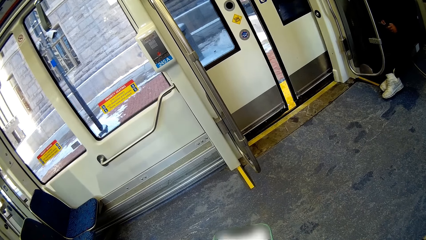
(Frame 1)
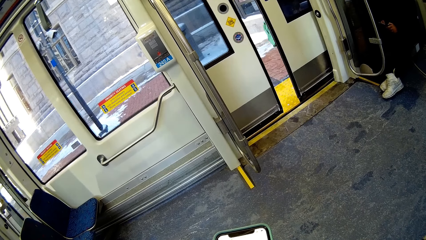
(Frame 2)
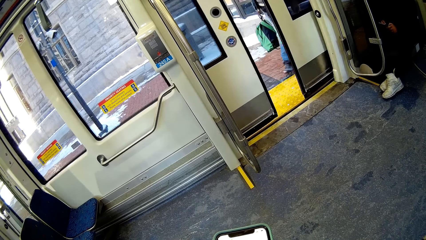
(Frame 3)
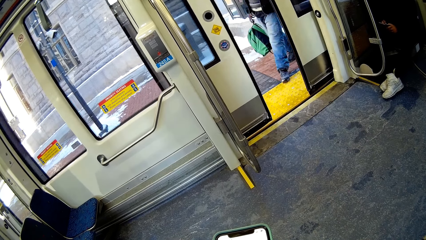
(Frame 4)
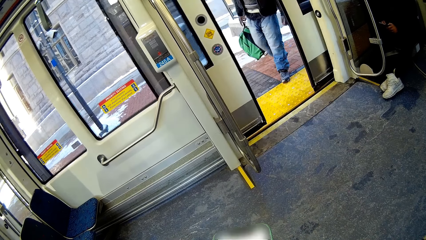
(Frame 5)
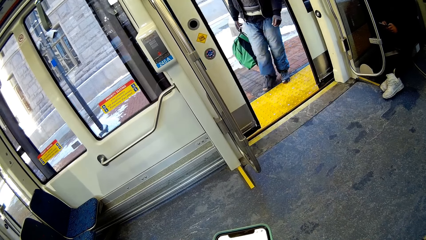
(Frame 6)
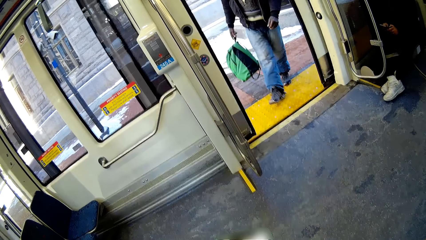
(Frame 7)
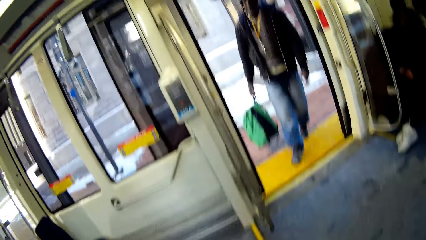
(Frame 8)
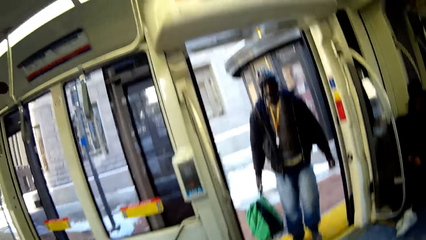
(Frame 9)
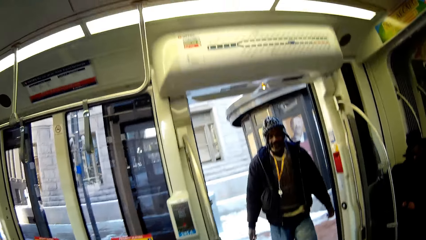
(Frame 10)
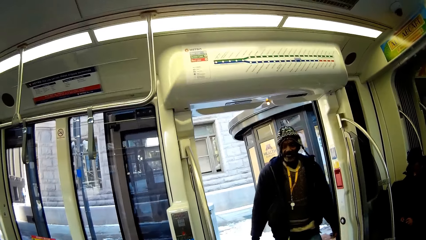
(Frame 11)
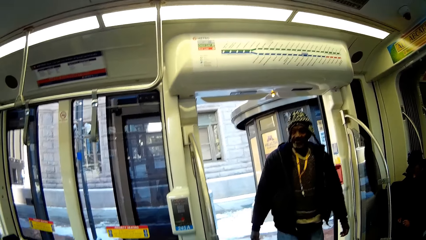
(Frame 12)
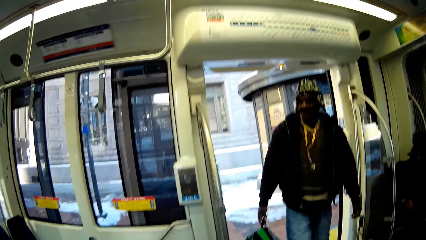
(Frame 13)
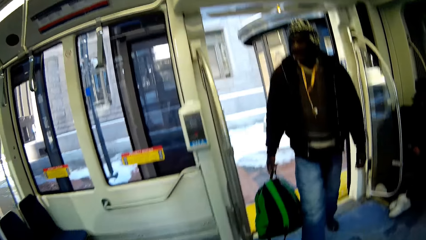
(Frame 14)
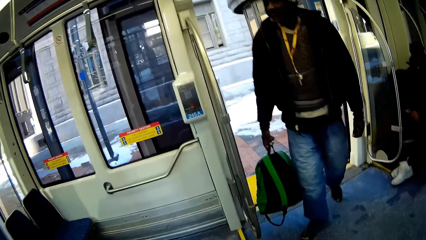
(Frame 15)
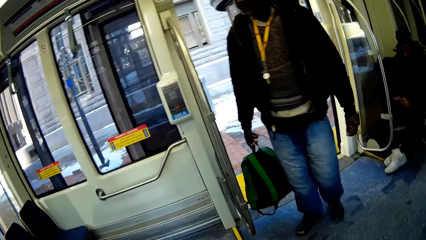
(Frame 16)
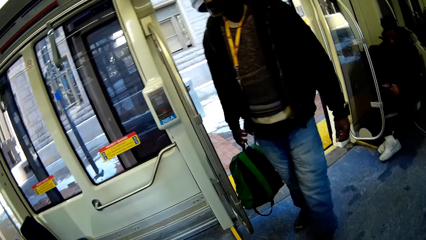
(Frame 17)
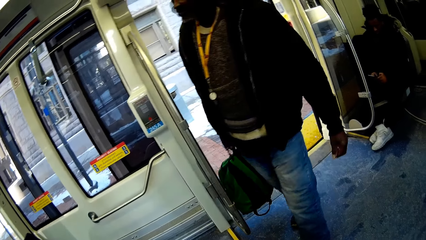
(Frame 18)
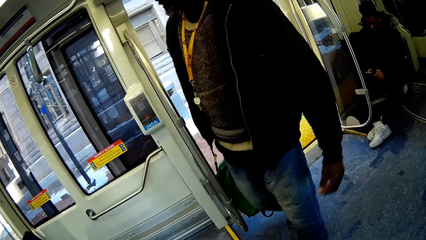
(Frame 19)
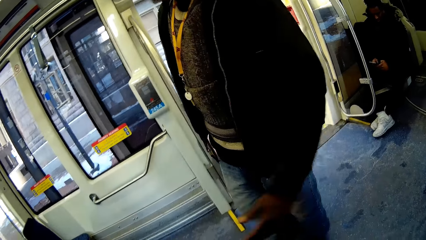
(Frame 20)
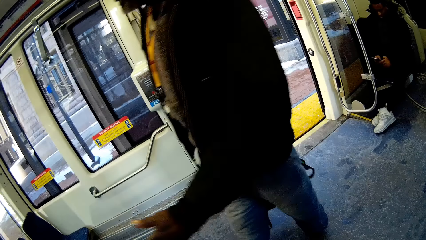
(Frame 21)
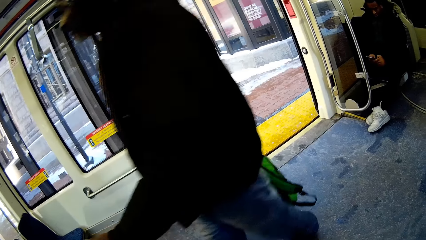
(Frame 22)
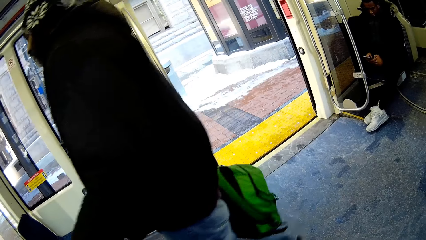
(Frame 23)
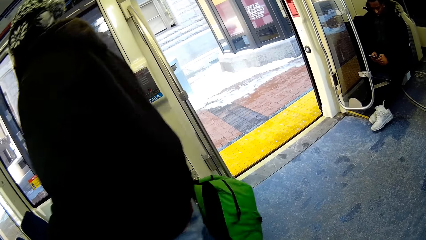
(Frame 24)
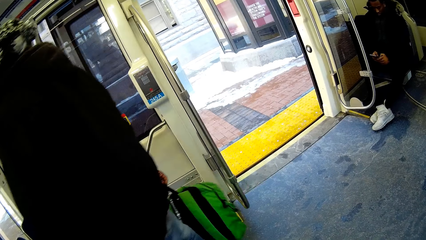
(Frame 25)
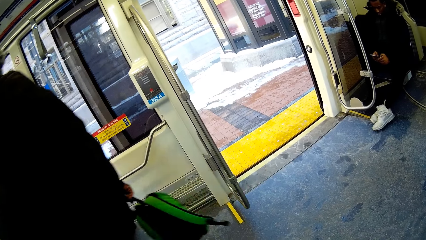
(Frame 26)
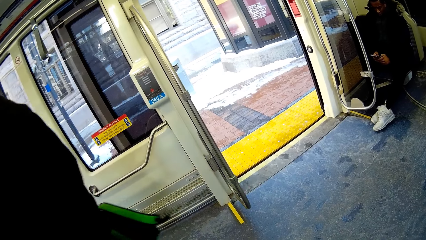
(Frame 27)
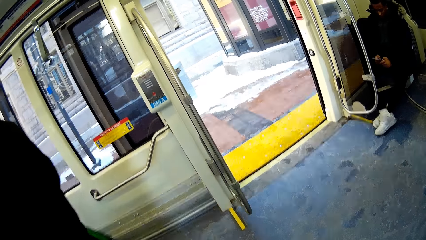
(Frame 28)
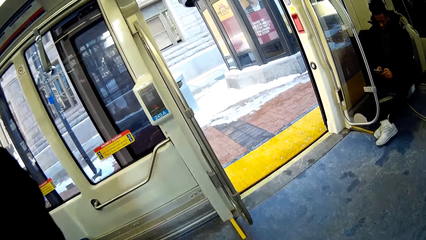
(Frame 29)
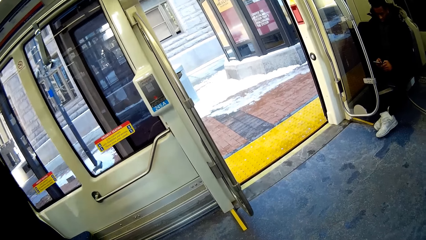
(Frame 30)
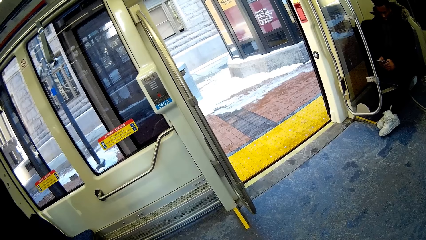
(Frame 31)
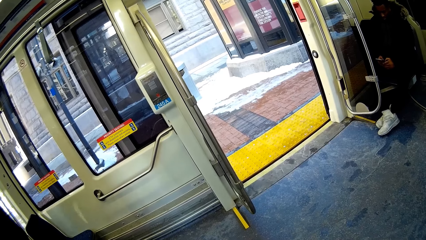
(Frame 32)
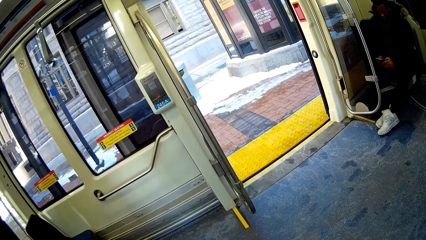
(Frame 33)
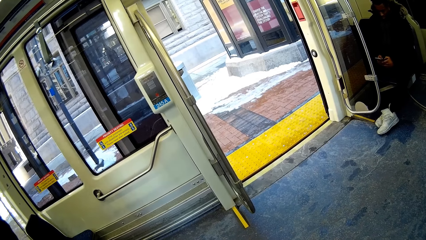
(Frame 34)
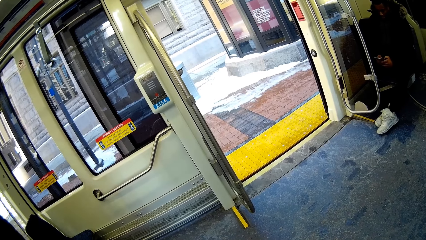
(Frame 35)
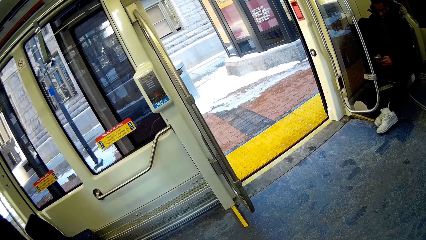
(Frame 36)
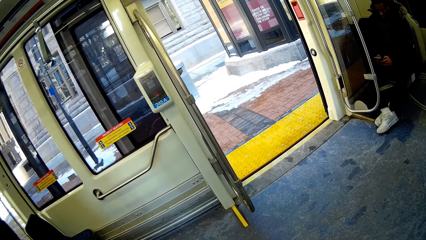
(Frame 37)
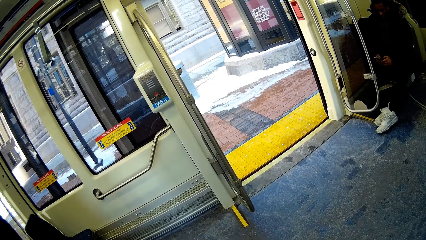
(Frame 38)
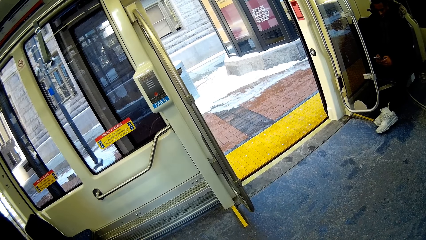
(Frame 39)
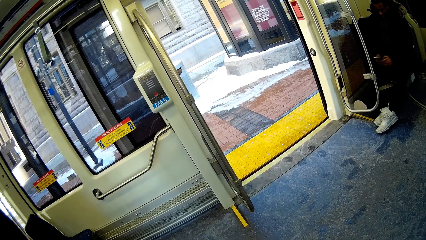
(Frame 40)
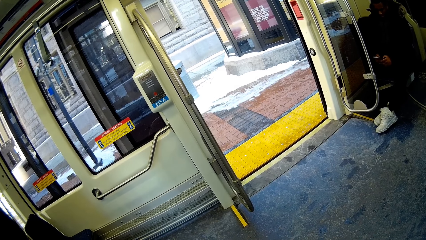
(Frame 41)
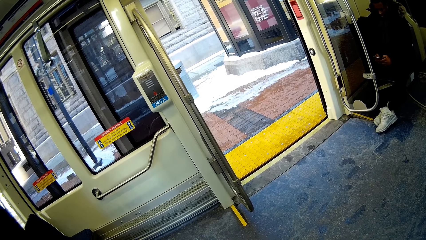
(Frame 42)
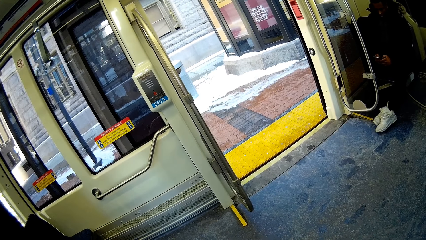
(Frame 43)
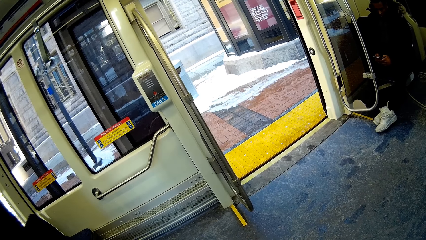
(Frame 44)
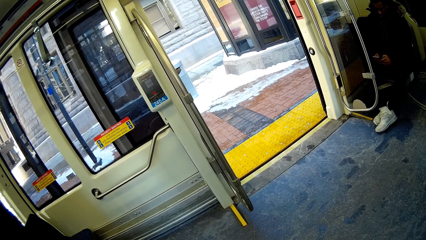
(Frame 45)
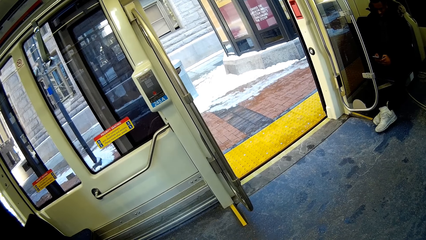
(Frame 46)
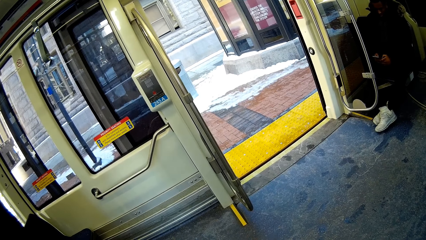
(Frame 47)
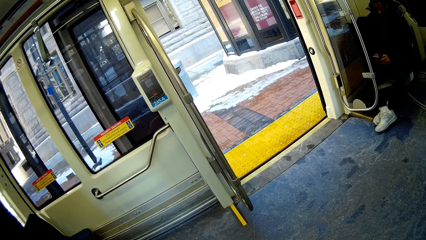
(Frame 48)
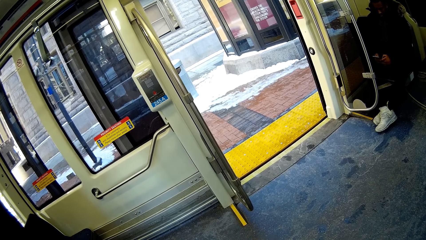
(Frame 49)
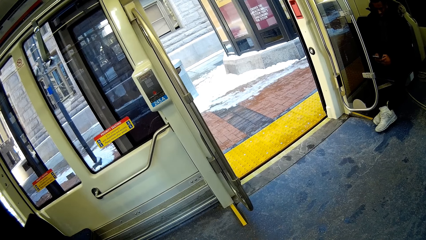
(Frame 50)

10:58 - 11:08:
The camera wearer looks at a man. The man walks inside the tram with a backpack. The camera wearer gazes outside the tram door.

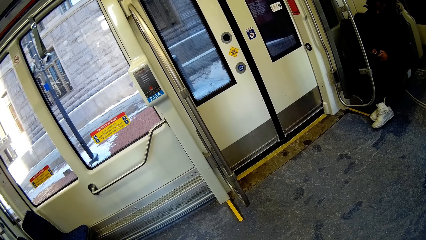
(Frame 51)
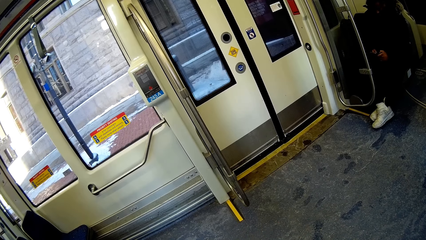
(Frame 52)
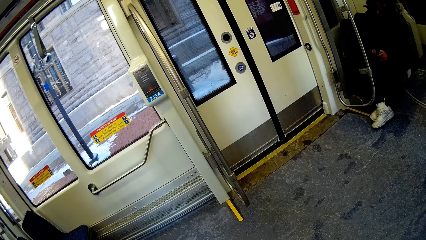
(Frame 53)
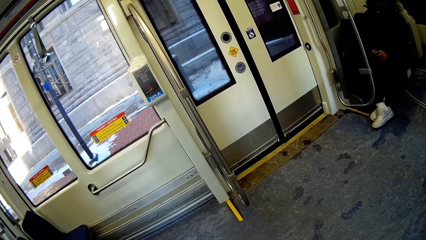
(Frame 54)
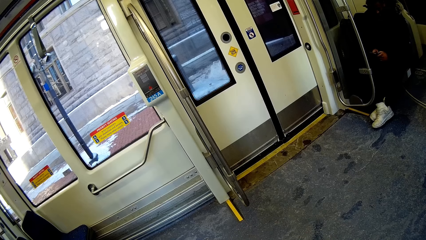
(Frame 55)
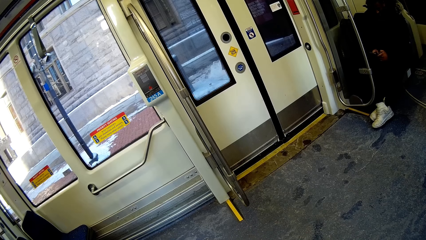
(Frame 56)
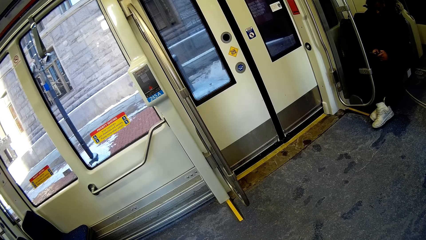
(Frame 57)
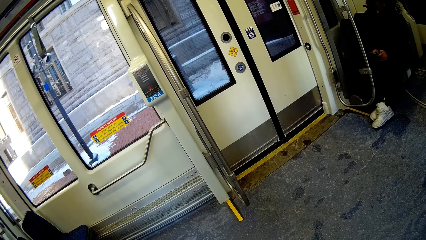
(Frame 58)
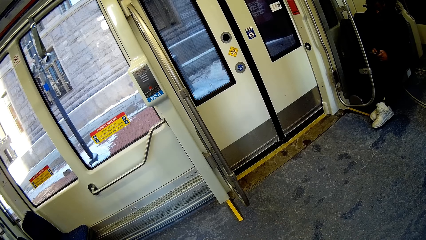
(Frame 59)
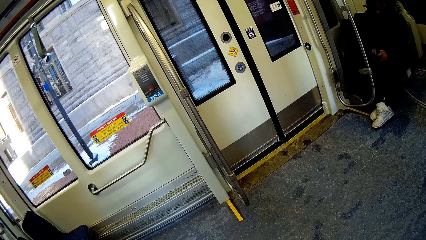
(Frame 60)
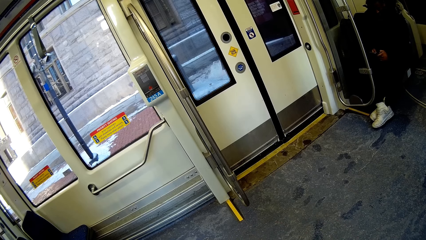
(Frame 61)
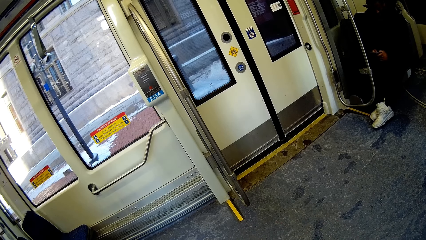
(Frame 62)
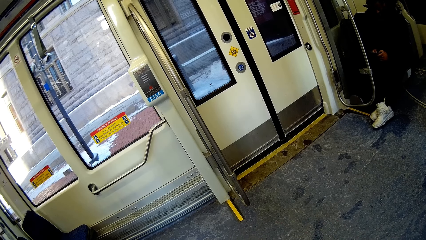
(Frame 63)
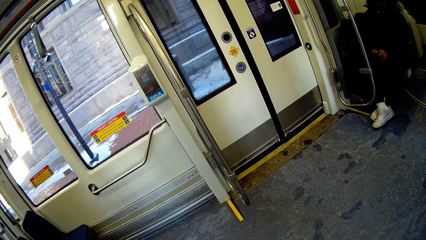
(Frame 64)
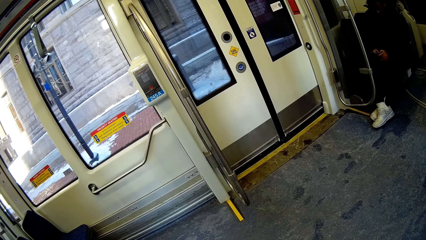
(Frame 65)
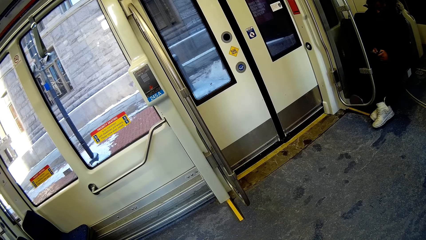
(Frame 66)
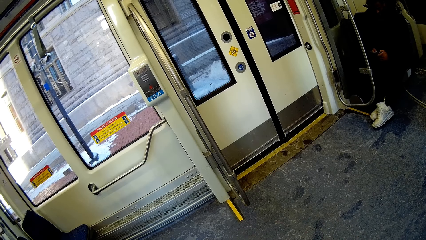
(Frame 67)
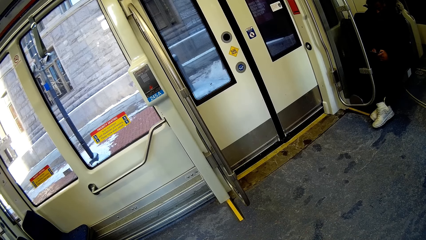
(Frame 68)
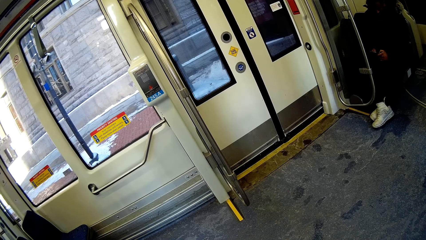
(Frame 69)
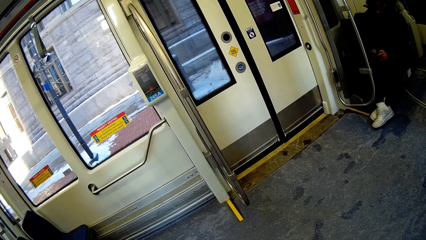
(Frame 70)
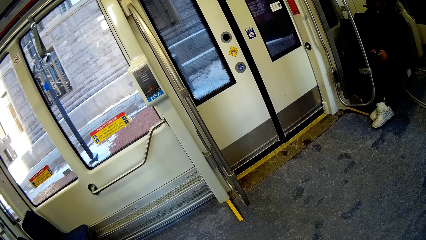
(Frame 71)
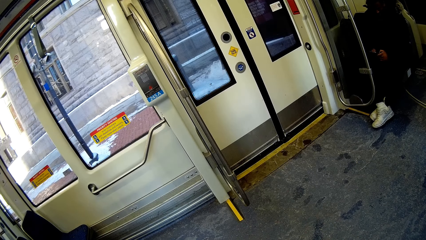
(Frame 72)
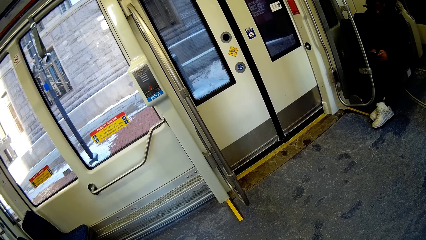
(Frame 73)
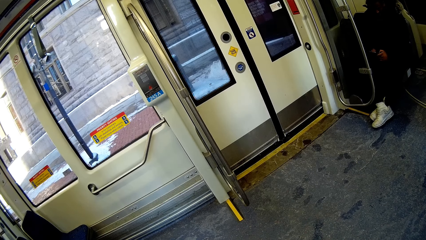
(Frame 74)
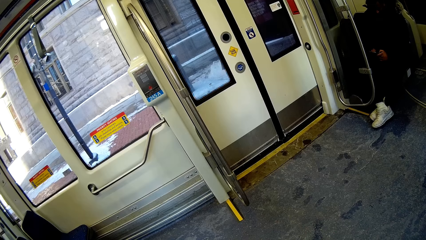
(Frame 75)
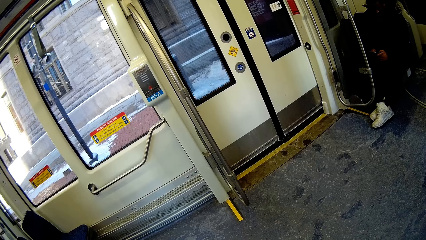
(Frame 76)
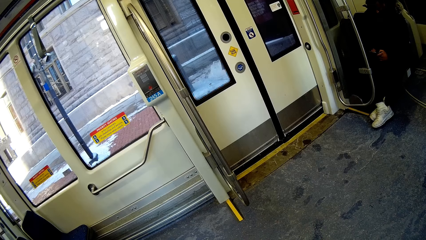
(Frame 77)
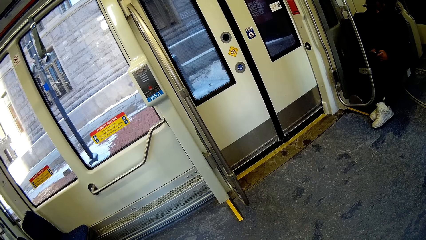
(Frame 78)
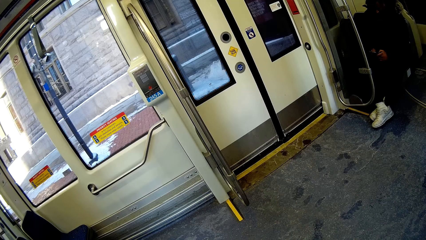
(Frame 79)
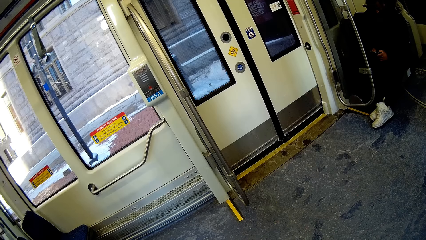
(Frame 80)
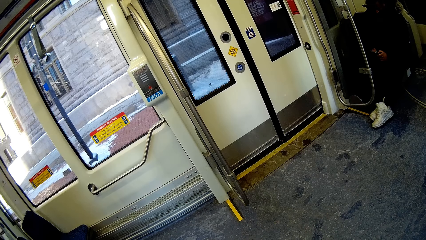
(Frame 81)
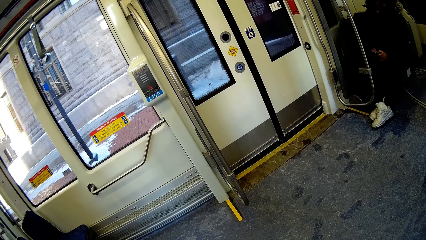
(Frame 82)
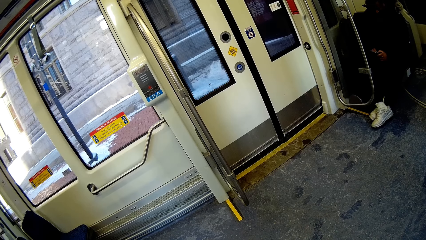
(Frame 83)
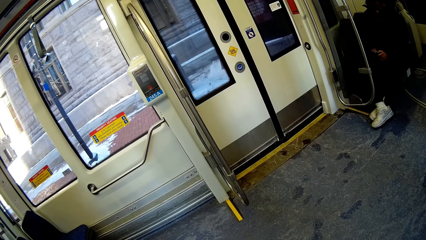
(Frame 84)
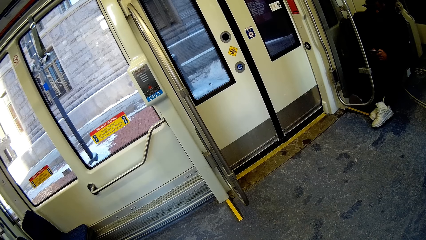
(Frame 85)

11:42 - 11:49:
The camera wearer stares at the scenery outside the tram.
